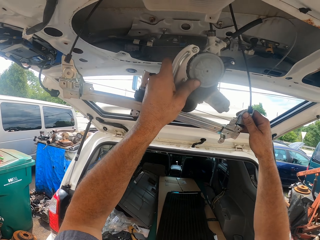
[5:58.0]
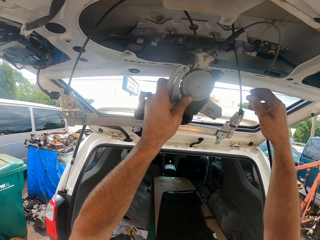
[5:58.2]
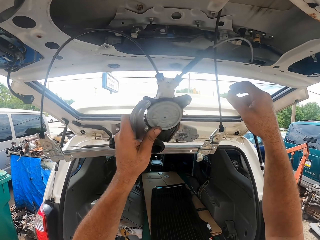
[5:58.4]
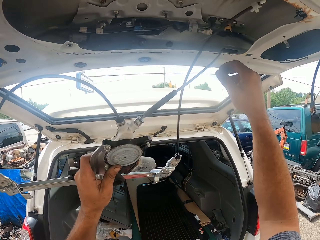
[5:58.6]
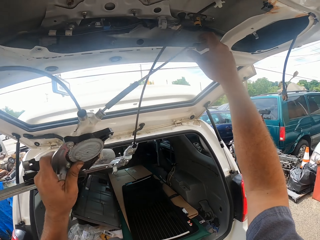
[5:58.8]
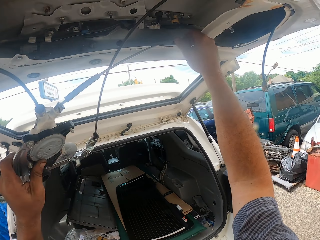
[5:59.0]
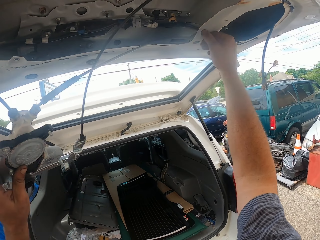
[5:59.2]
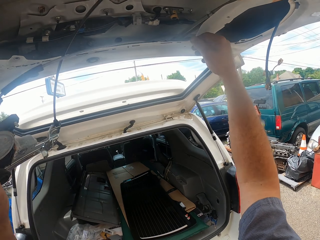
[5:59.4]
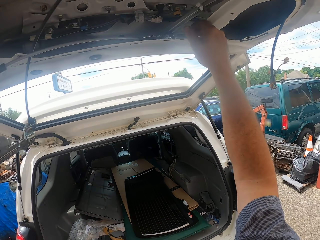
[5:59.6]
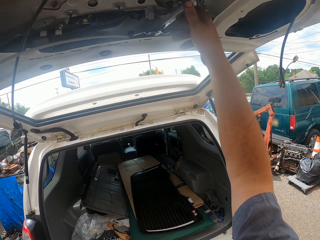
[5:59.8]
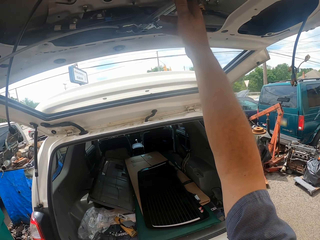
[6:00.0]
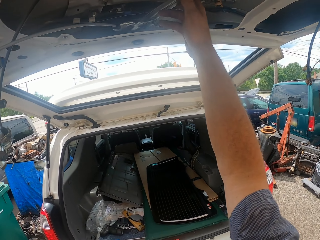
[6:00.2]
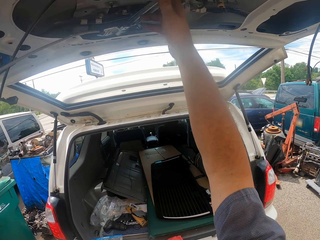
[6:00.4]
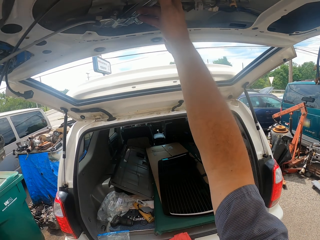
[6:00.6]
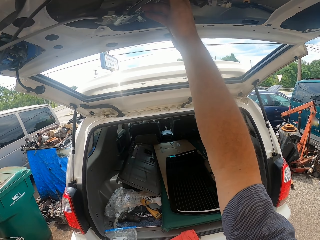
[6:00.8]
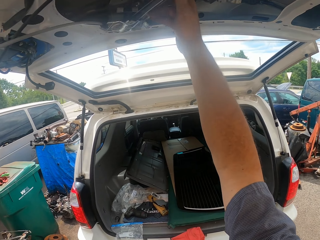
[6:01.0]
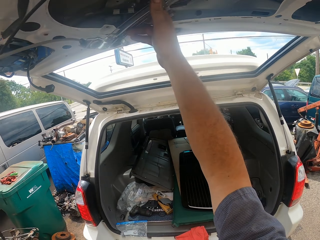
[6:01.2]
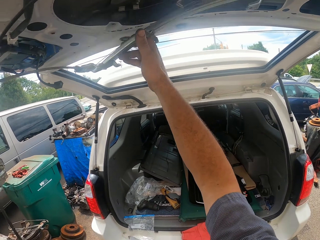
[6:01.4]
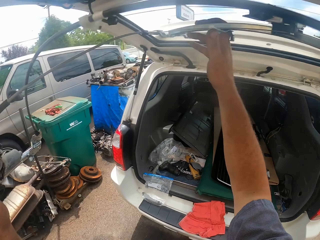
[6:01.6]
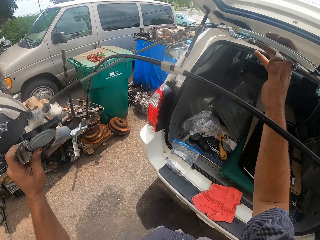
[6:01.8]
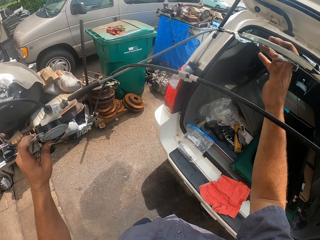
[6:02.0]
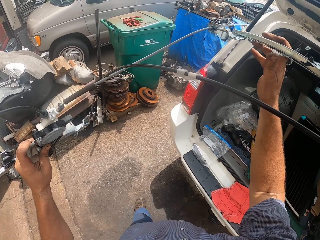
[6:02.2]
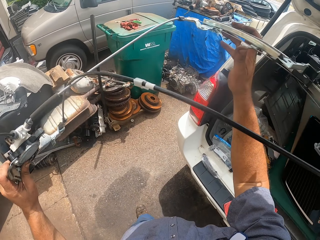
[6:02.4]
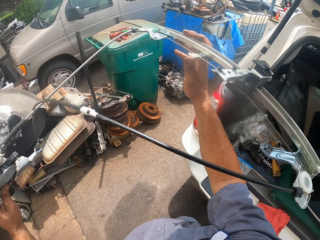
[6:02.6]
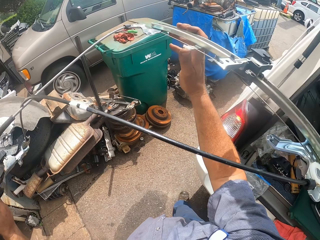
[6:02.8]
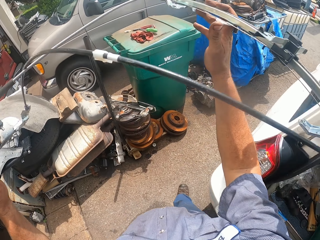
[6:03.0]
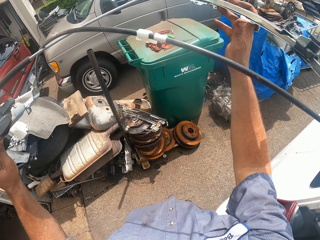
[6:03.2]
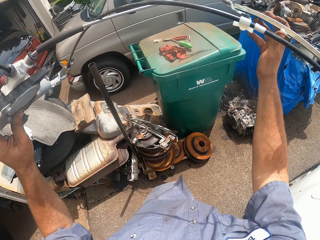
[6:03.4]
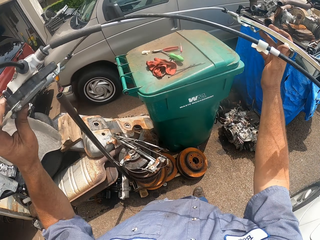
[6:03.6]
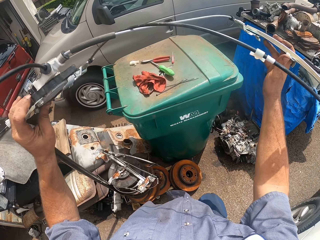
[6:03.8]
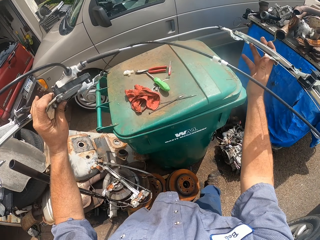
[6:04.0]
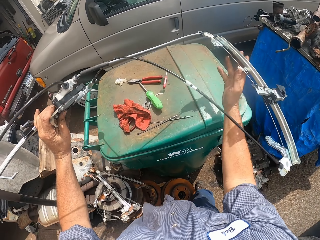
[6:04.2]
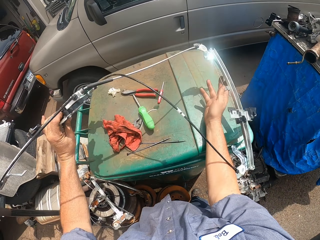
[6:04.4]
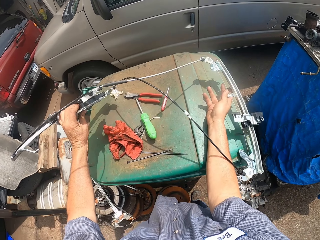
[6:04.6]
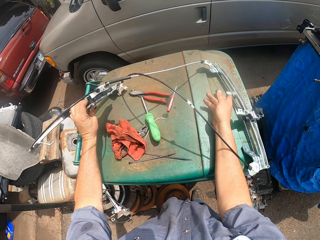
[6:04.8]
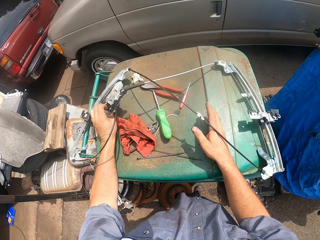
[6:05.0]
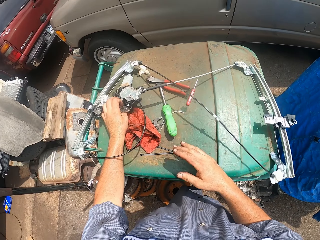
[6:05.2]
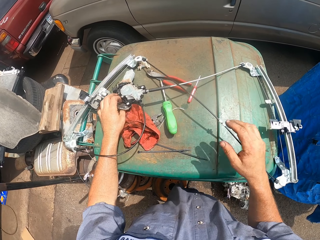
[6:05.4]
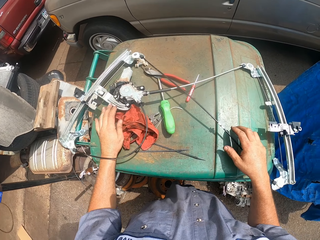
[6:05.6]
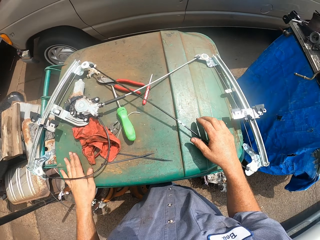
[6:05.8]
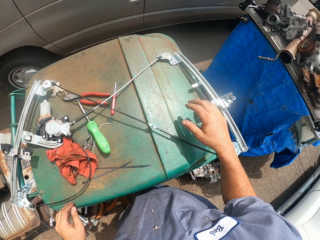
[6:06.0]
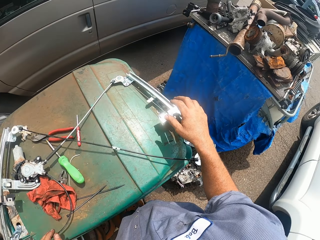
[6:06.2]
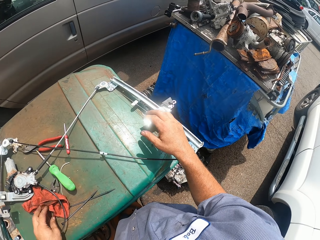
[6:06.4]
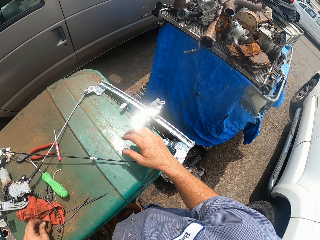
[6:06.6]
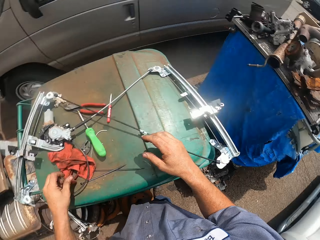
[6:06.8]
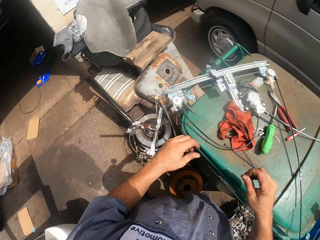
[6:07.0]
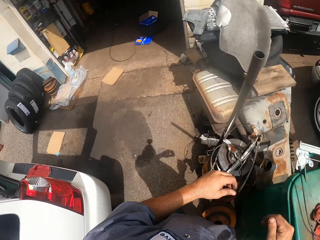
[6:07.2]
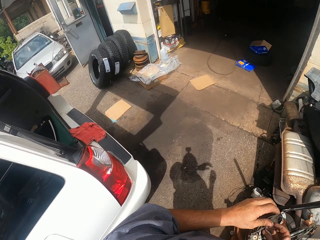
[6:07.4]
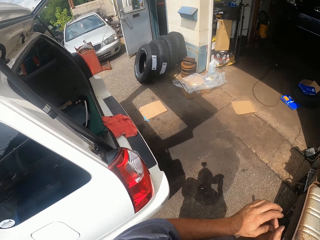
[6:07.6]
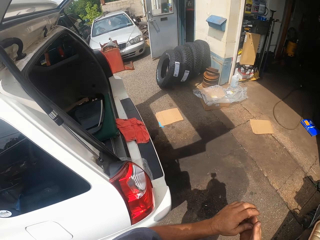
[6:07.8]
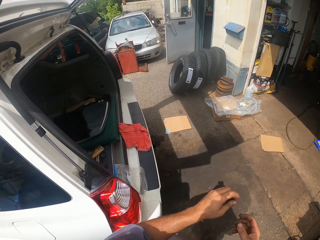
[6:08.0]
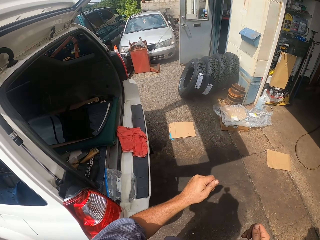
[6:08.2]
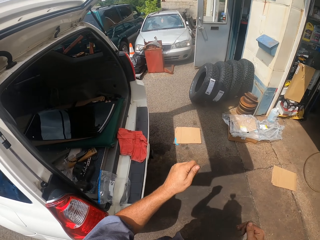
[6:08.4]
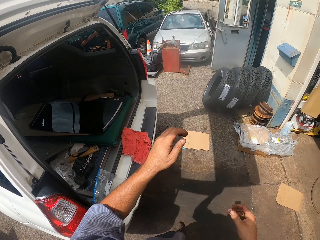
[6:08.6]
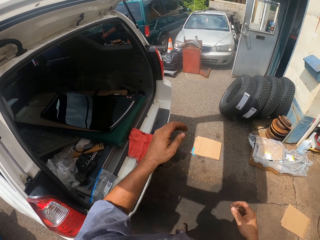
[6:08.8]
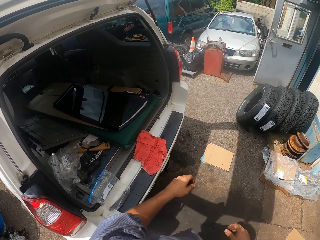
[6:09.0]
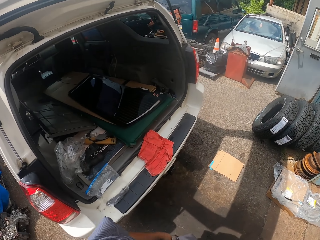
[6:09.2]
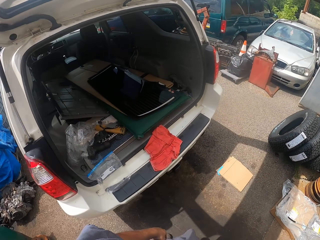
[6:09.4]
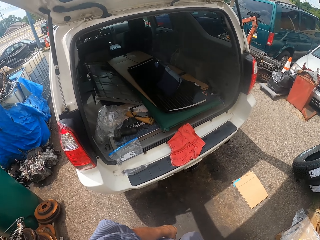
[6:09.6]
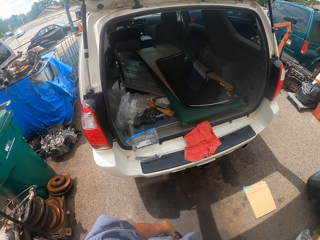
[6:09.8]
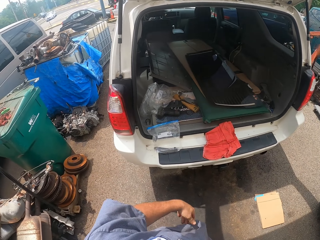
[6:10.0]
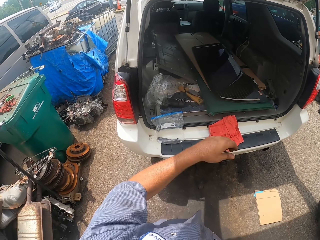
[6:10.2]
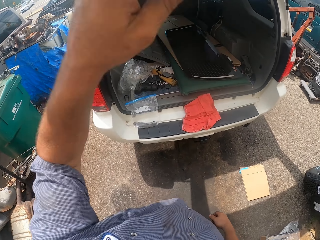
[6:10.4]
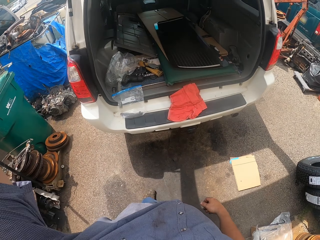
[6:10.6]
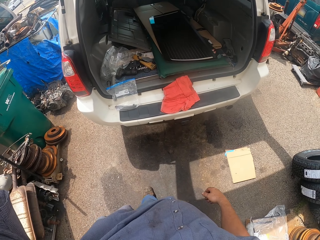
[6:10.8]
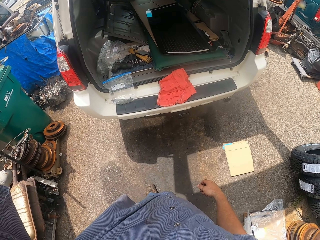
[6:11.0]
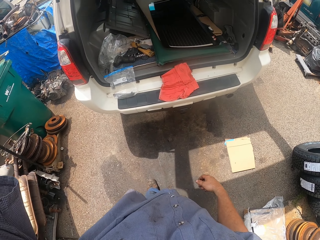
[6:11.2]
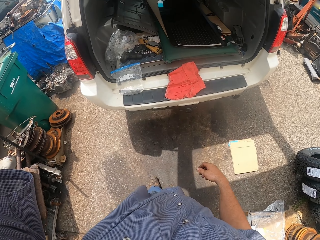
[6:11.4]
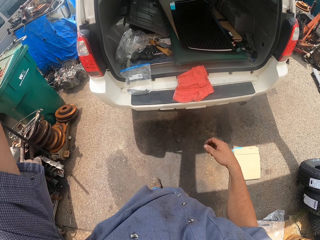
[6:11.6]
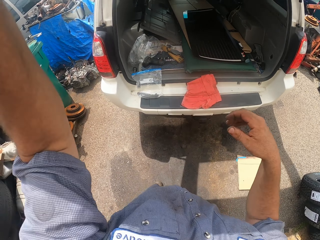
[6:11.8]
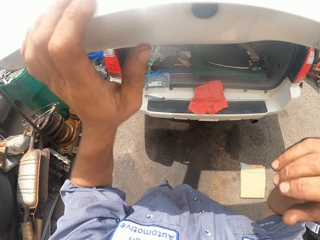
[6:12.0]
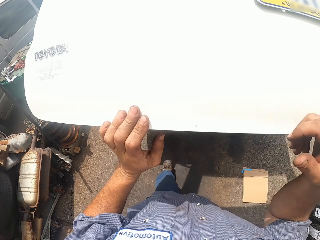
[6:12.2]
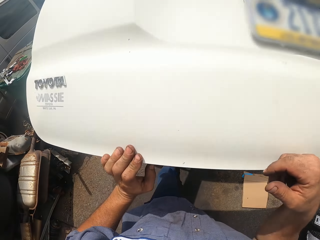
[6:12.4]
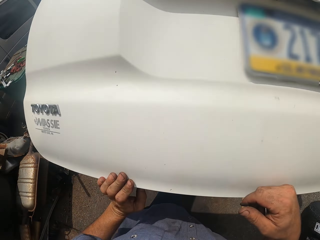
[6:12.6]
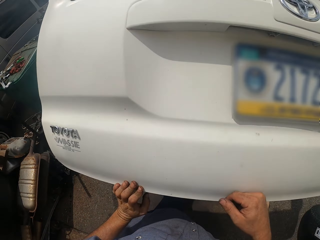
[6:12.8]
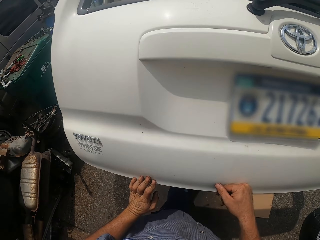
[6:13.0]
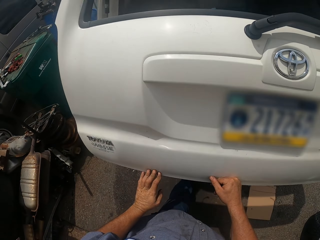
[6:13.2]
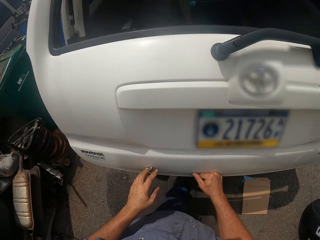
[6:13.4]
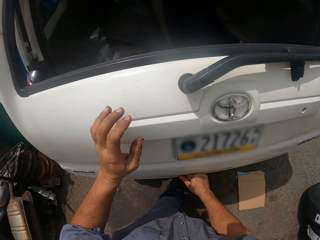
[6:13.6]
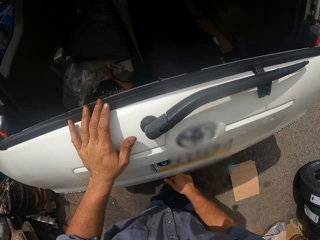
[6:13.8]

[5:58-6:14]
The camera wearer moves something. They place something on a bin. They turn around. They lift the arm. They close the car trunk lid.

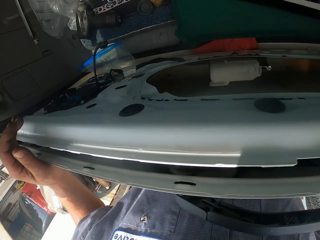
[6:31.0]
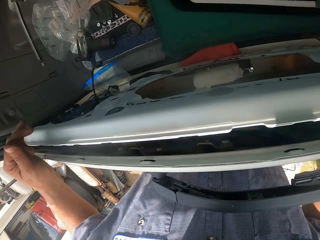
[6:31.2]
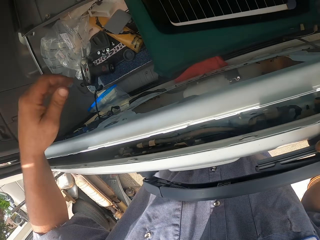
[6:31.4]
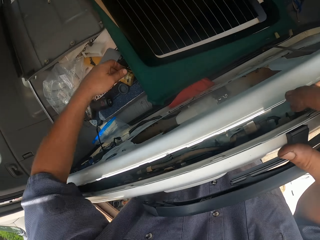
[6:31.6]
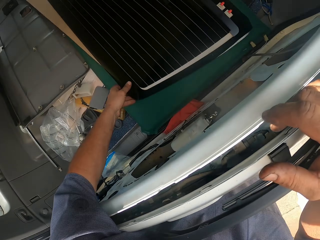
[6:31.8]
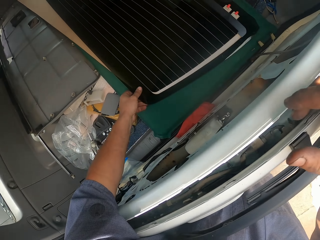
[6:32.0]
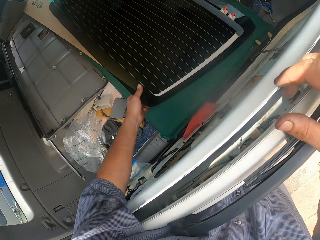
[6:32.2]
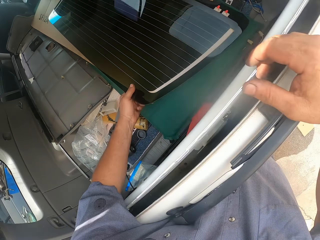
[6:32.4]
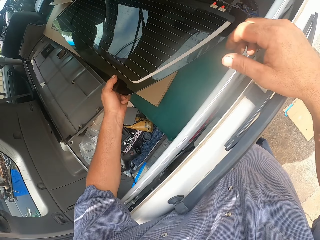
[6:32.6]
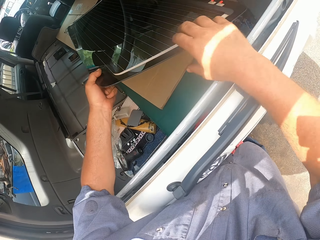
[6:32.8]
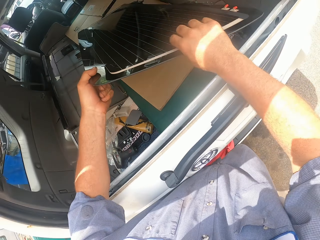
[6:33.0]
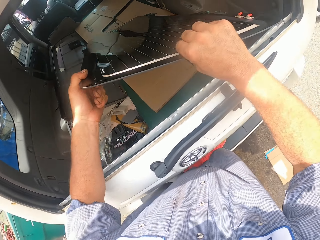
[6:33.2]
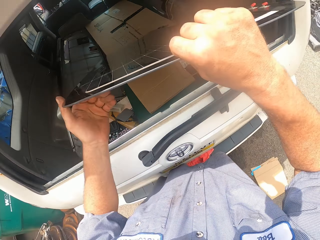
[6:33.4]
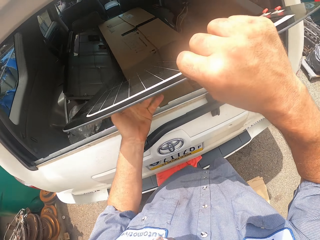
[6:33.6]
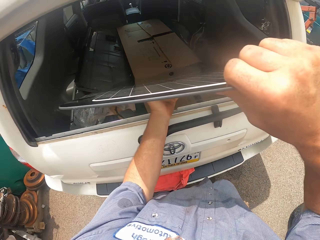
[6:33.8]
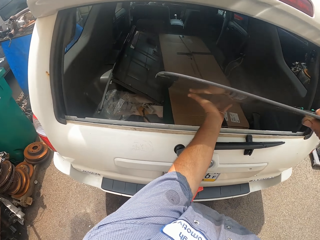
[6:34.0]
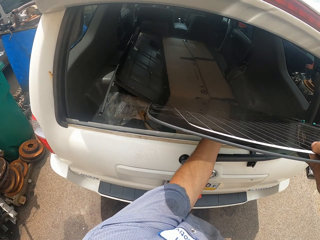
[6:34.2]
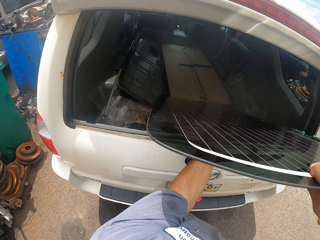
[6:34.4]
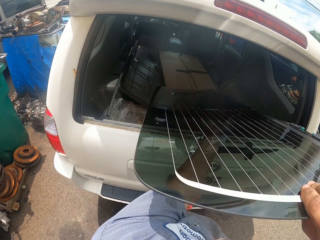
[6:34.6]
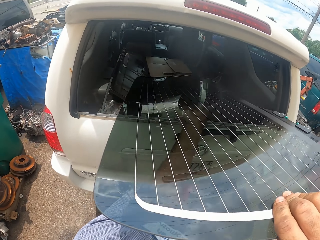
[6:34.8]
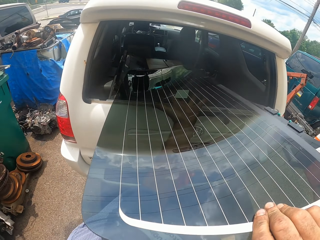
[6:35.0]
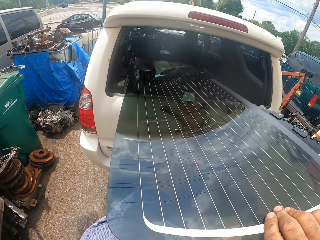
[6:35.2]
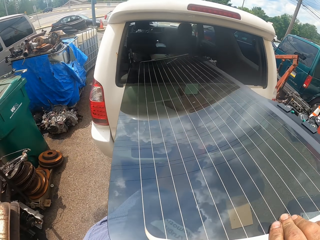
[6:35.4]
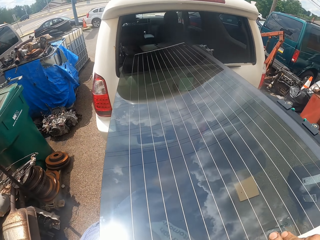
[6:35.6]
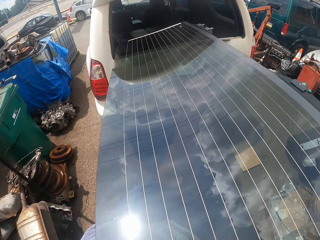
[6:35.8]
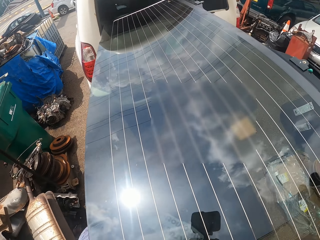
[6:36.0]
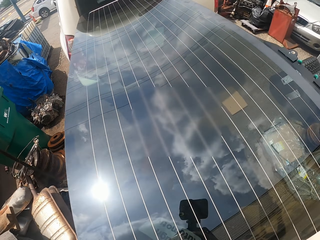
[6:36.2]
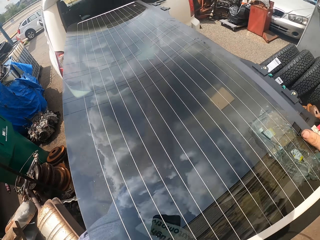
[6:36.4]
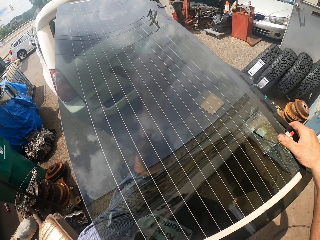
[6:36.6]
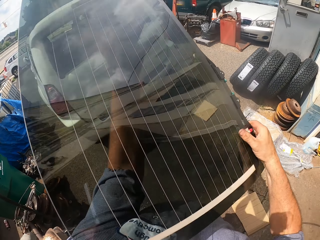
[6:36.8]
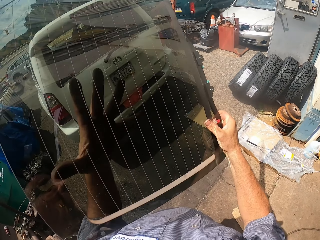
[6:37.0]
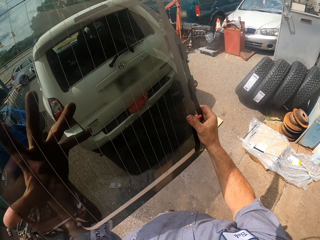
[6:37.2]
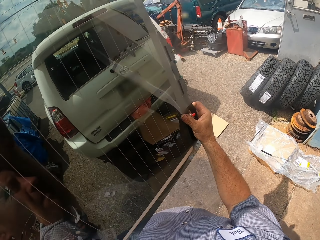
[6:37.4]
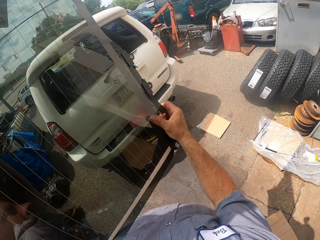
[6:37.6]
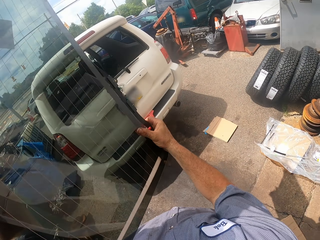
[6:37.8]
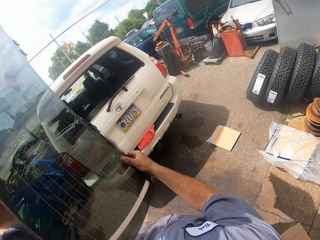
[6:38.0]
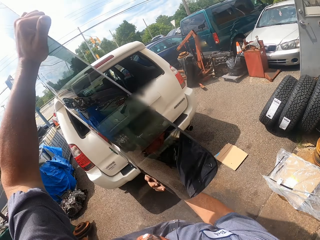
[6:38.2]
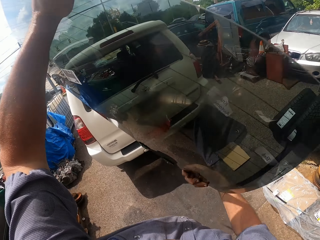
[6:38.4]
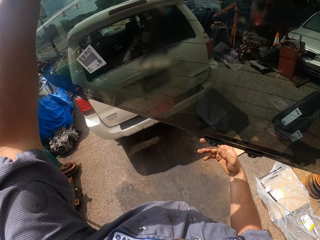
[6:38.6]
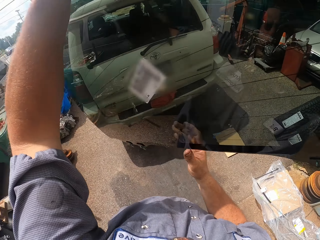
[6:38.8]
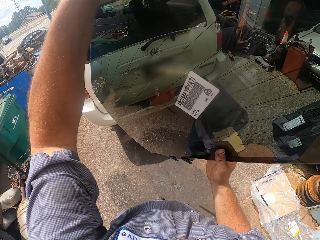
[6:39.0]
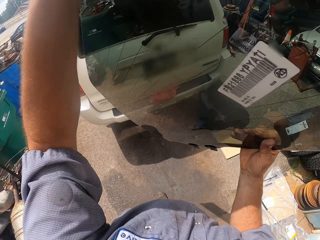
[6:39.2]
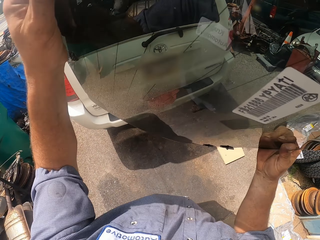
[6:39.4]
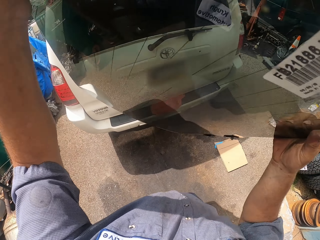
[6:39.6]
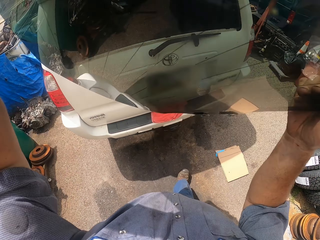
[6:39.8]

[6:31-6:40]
The camera wearer leans forward. They grab the rear windshield. They remove the glass from the trunk. They lift the rear windshield.
